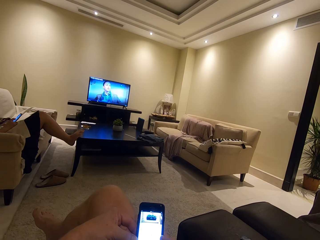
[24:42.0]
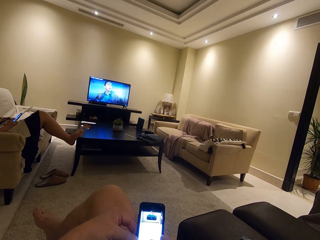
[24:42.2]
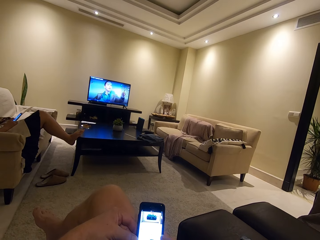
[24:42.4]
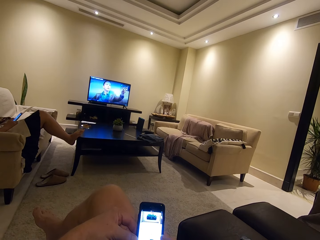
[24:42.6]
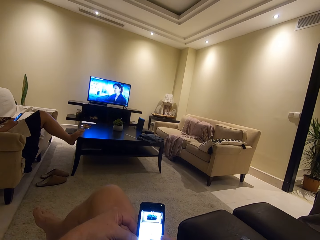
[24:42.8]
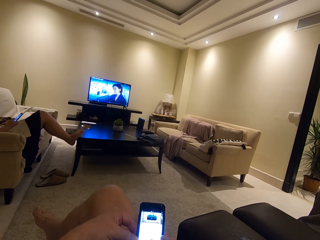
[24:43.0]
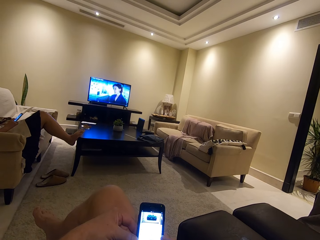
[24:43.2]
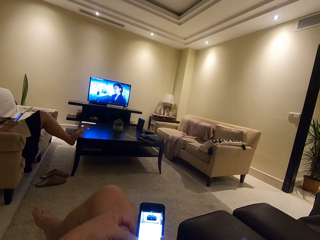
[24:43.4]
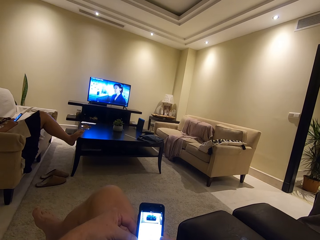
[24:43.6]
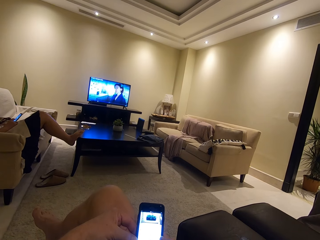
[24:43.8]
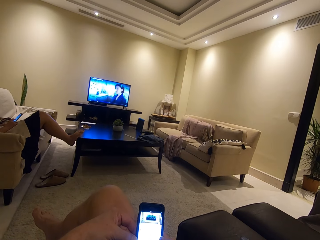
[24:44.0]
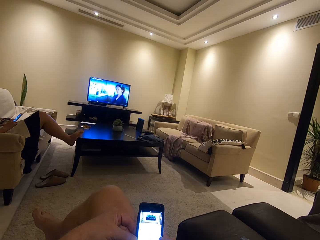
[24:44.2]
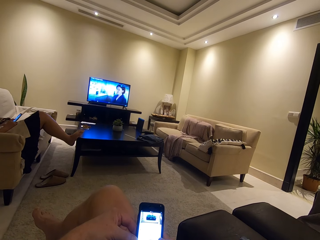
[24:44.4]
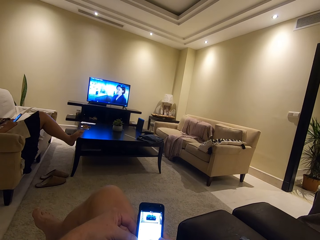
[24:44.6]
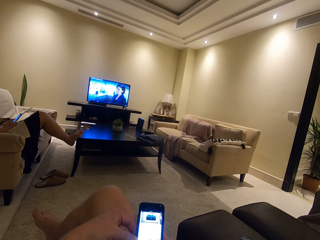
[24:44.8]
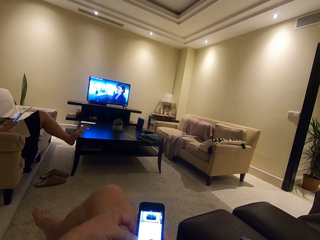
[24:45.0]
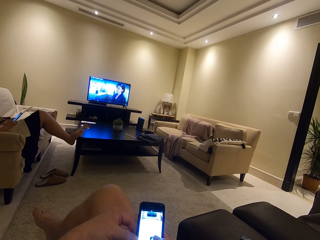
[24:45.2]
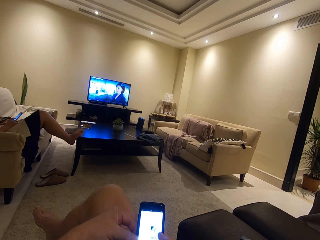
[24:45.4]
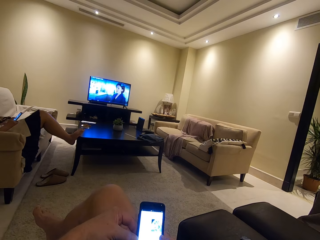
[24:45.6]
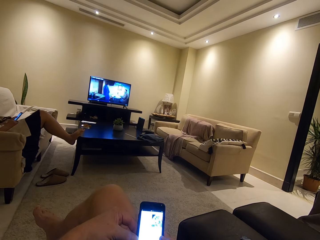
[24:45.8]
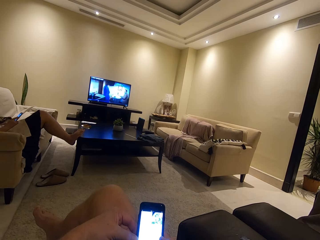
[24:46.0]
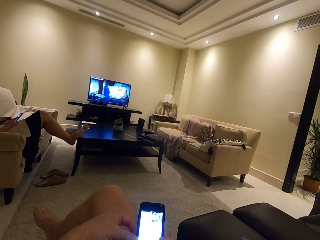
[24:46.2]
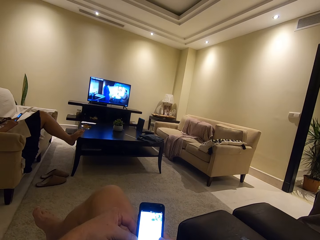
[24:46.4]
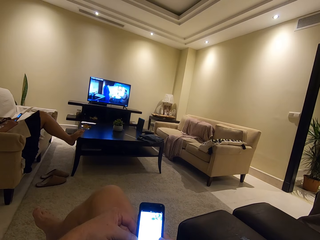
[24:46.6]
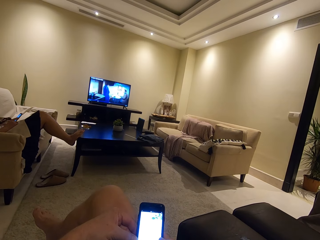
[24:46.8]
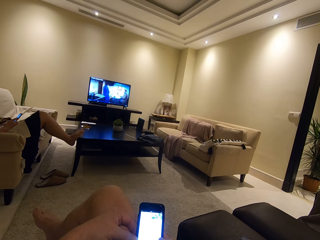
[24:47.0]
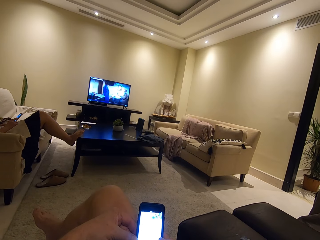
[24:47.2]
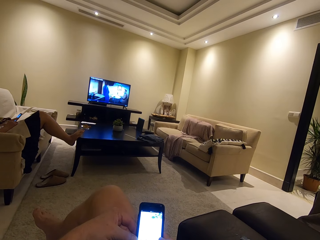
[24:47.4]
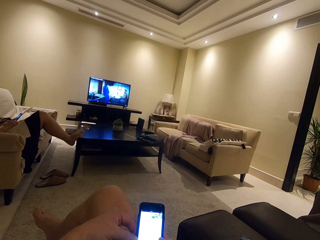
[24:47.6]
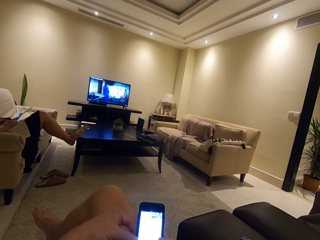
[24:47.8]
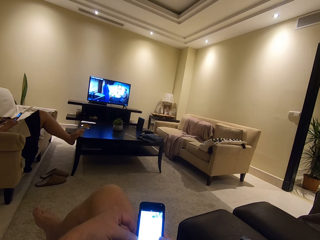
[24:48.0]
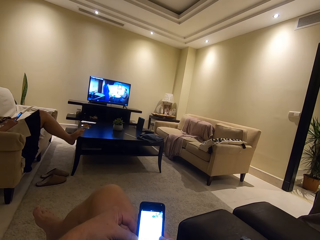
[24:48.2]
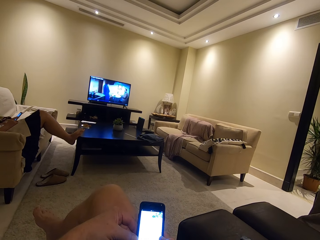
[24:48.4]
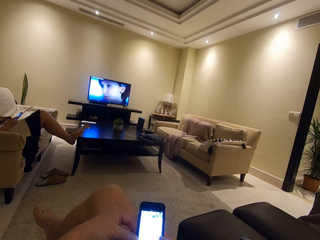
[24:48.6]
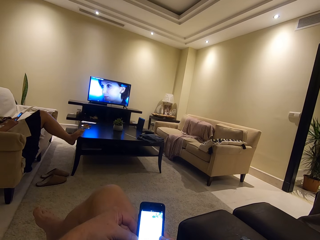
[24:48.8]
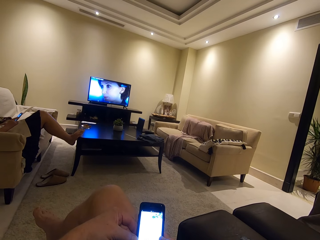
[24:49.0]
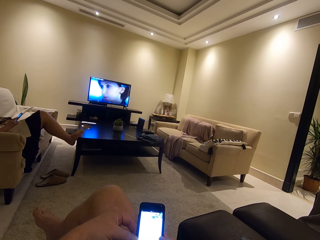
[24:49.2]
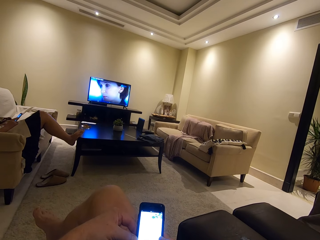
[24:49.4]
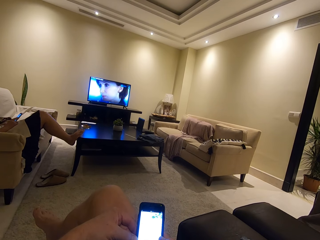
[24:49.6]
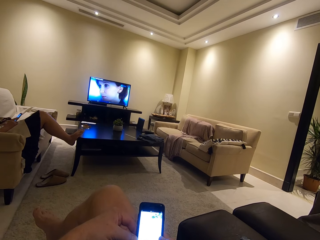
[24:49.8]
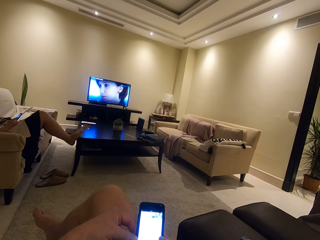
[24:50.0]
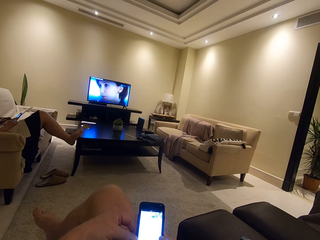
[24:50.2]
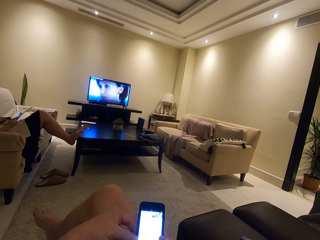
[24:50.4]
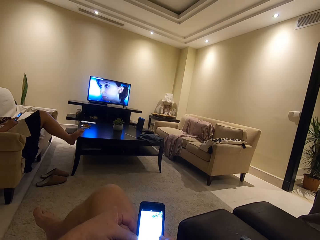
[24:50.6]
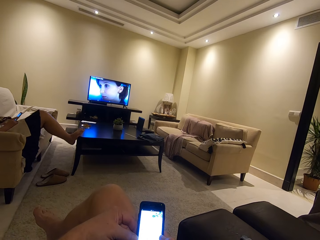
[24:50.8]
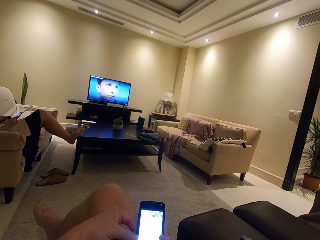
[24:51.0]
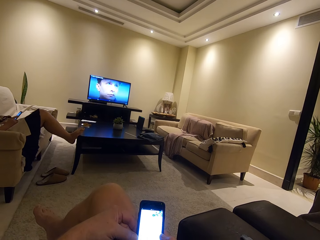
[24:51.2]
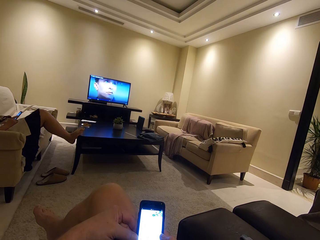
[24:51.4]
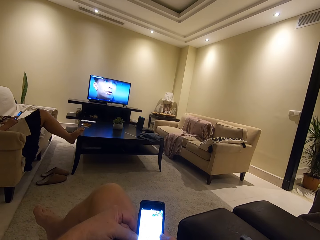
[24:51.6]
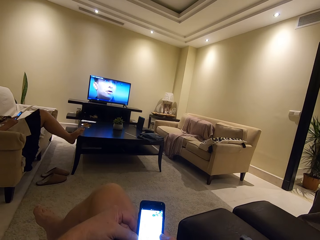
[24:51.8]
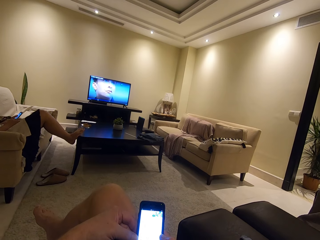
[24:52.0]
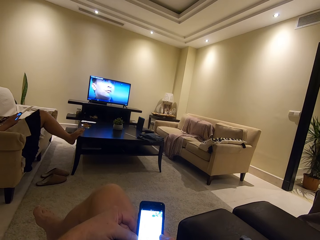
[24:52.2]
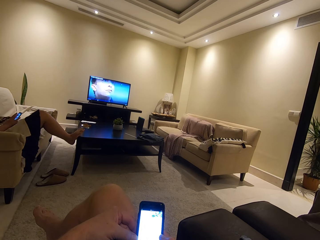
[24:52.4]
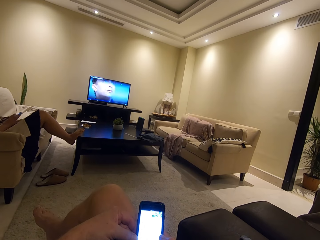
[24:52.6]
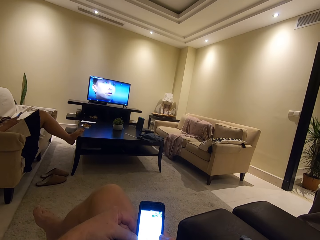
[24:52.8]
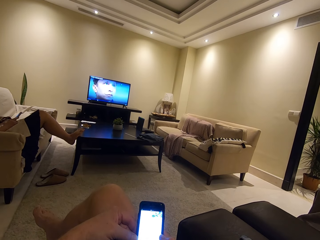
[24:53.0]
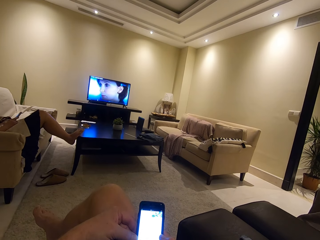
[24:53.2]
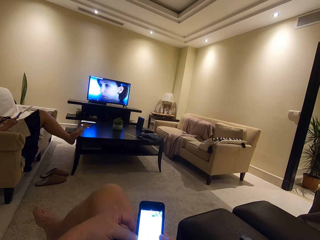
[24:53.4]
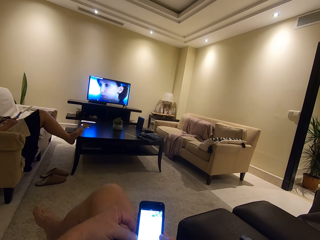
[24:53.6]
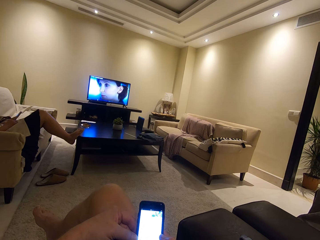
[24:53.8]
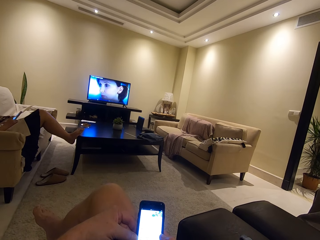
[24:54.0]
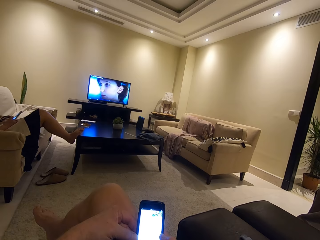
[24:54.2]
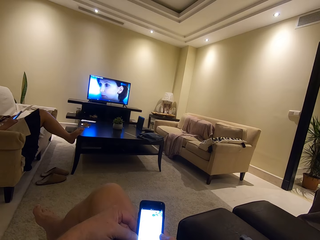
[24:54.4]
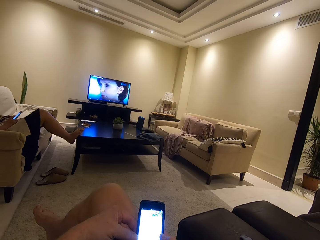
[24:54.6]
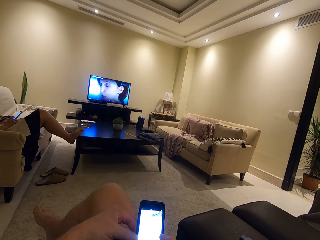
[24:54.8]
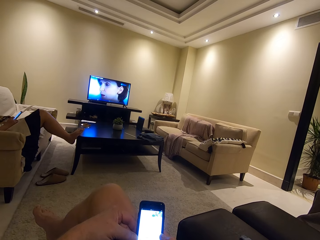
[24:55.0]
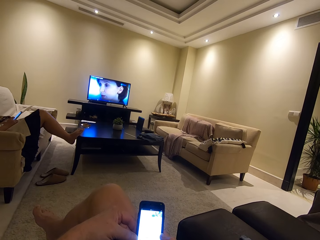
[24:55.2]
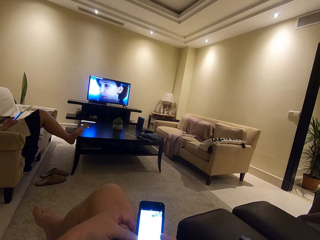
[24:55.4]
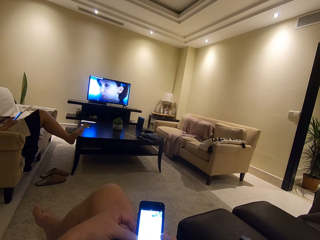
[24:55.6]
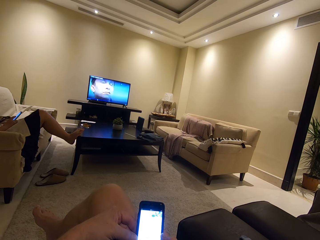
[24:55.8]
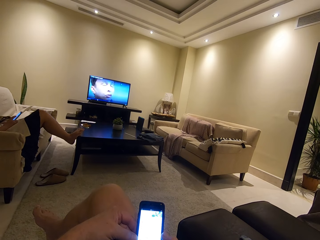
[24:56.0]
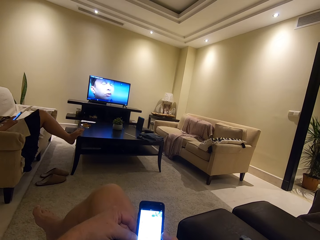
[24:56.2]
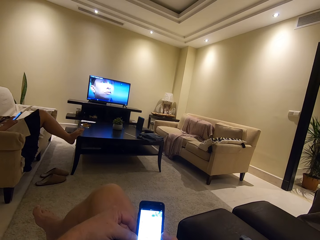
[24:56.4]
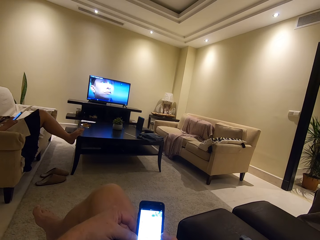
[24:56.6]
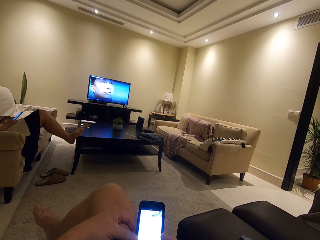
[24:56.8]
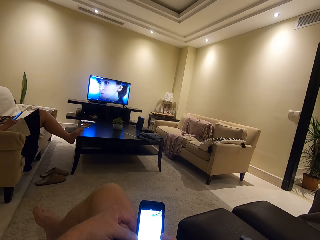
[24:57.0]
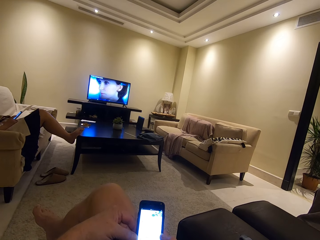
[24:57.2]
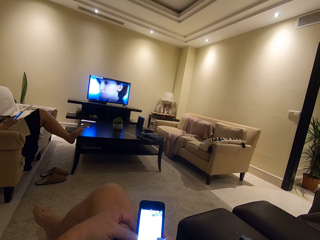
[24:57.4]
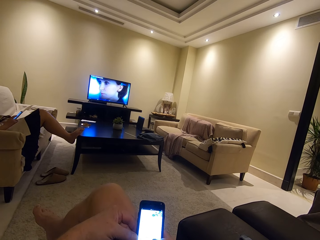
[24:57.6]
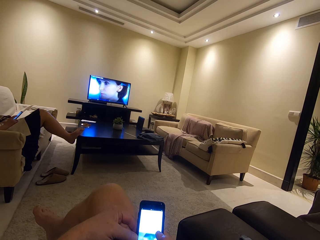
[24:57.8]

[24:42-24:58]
The camera wearer watches the television. He uses his phone.

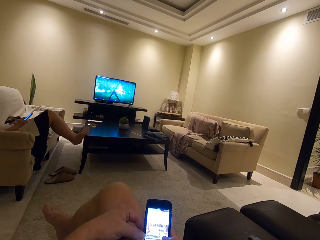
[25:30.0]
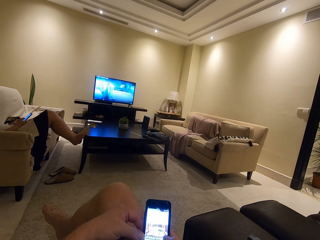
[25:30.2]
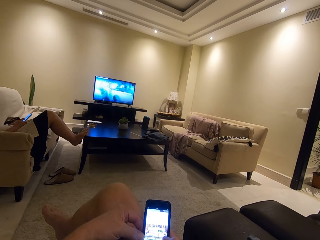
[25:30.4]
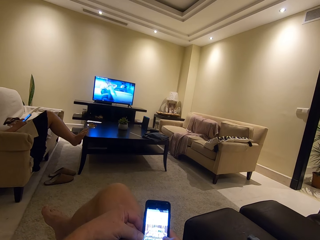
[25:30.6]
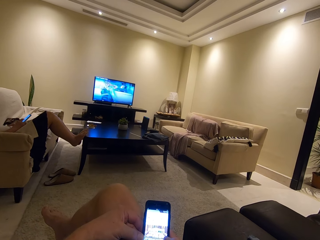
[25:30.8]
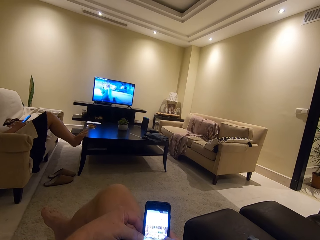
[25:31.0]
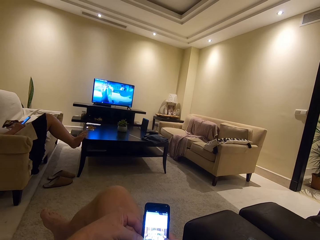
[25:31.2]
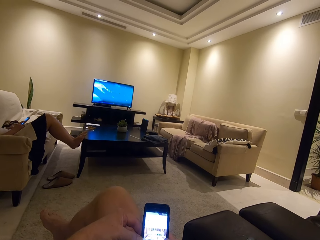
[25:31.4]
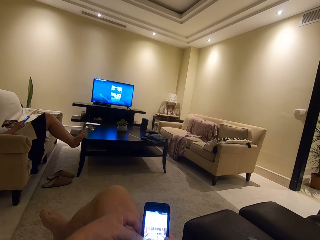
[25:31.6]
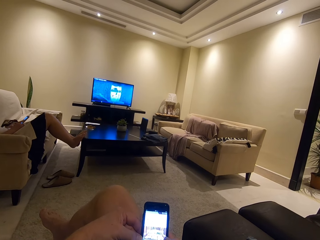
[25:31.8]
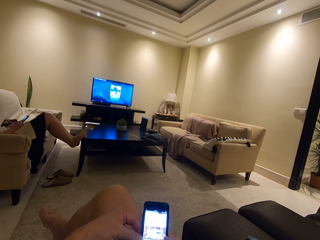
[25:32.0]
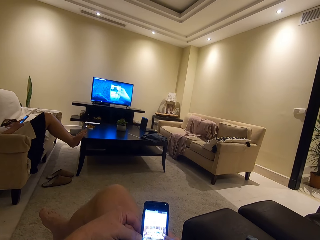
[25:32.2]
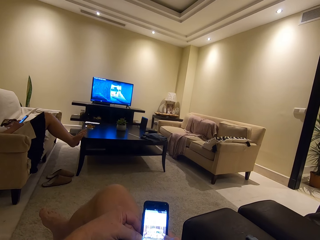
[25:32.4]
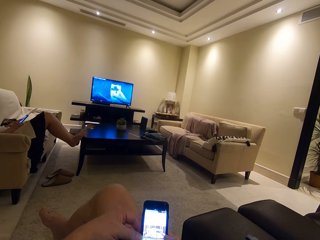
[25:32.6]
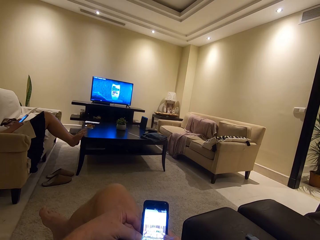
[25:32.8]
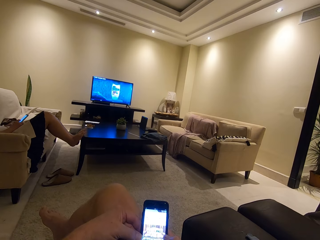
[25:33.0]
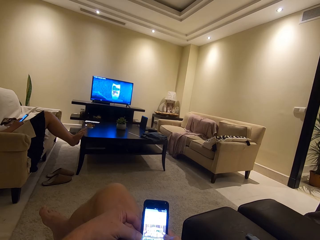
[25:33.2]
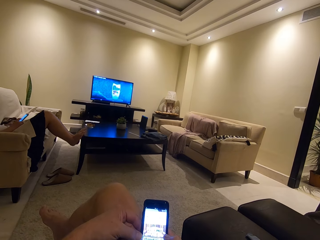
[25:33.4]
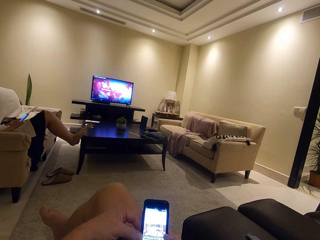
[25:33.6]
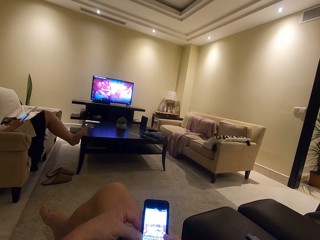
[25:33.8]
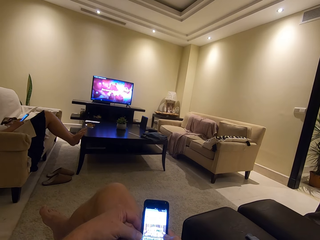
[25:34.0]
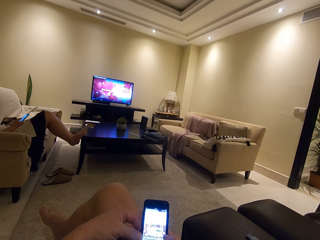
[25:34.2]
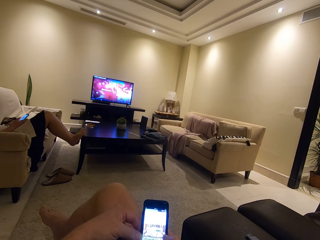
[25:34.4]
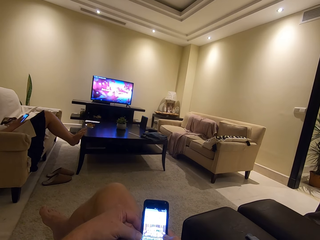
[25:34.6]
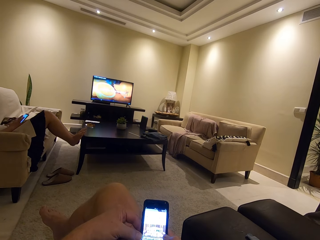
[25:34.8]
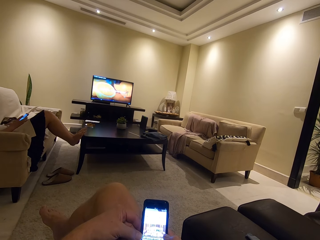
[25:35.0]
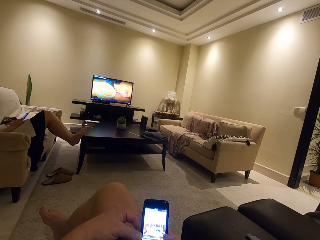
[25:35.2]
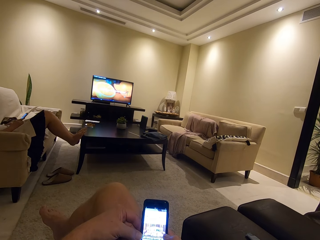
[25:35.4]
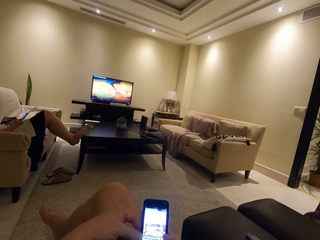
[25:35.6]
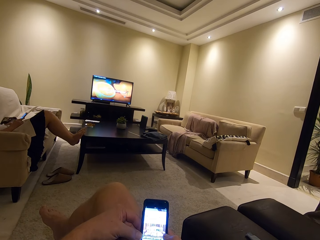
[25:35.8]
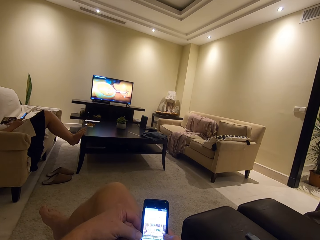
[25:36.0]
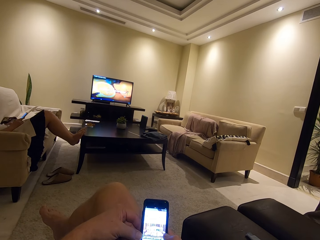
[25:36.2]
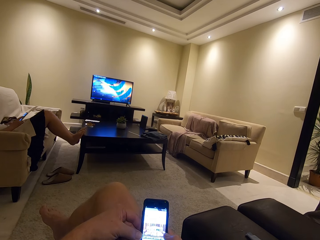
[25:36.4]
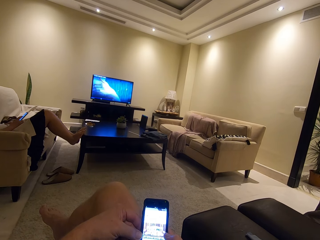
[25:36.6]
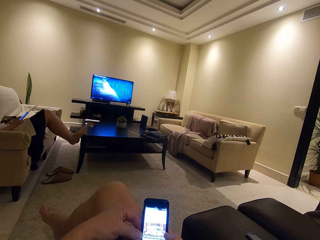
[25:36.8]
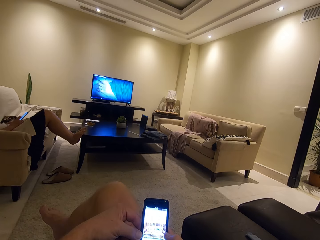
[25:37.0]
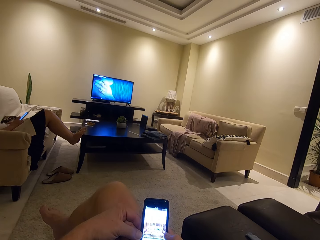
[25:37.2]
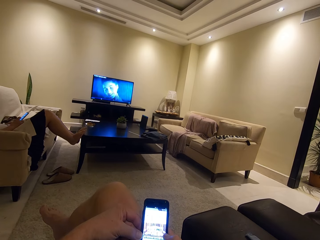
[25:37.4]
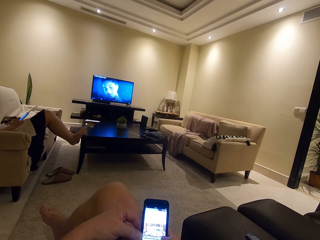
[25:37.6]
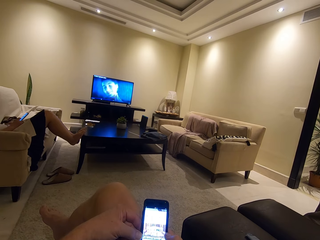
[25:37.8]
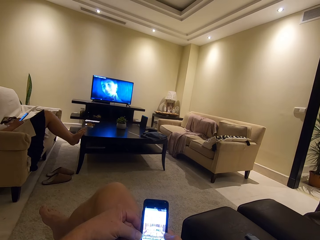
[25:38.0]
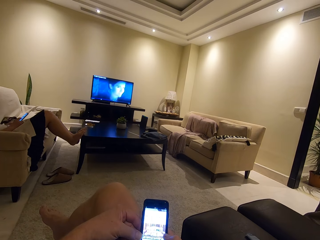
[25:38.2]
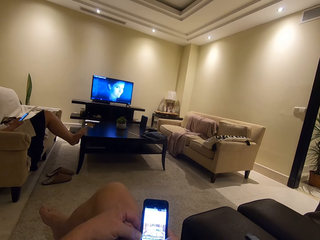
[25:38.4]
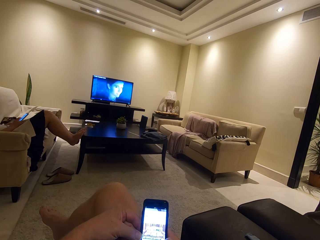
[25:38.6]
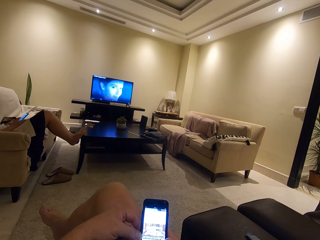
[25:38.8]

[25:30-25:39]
The camera wearer watches the television. They use their phone.
